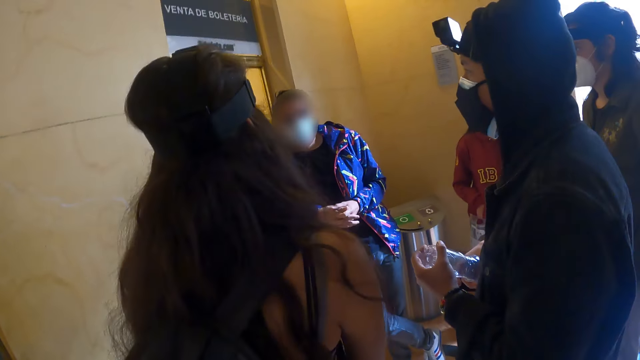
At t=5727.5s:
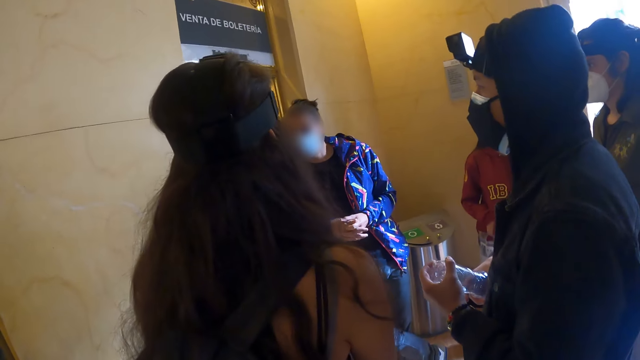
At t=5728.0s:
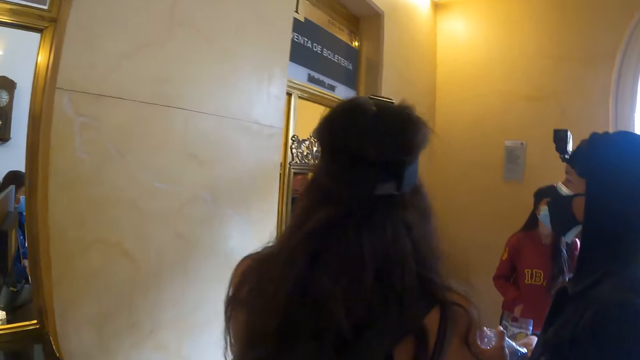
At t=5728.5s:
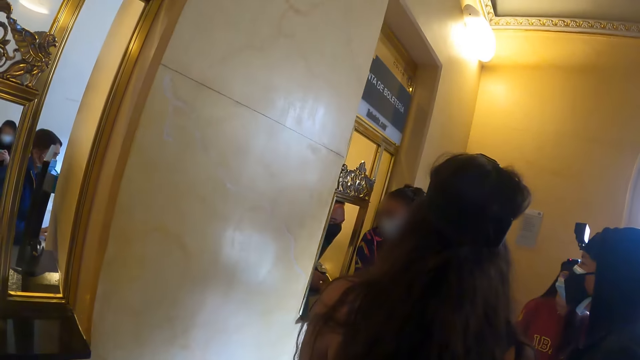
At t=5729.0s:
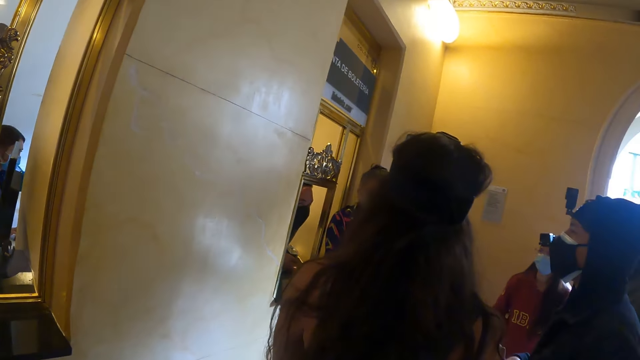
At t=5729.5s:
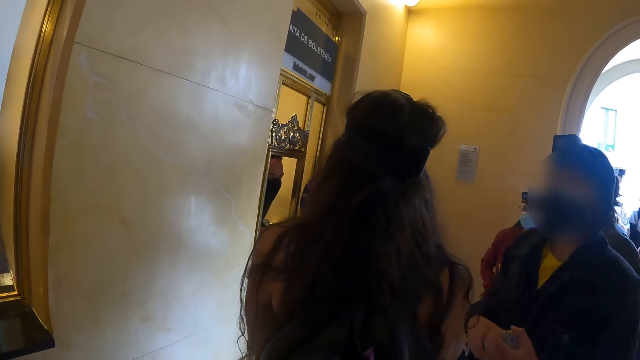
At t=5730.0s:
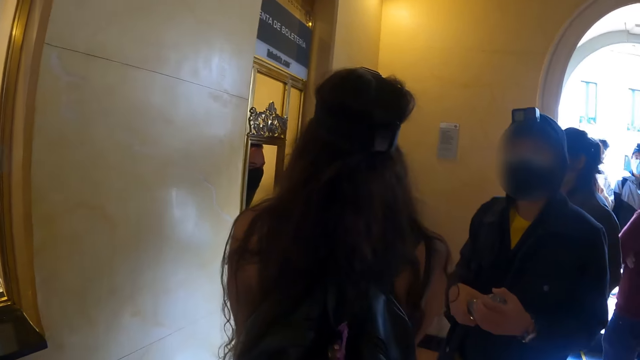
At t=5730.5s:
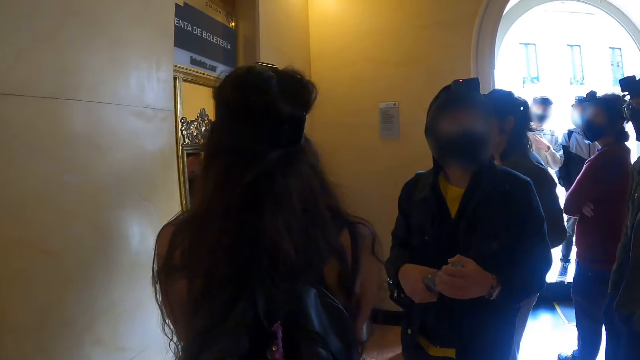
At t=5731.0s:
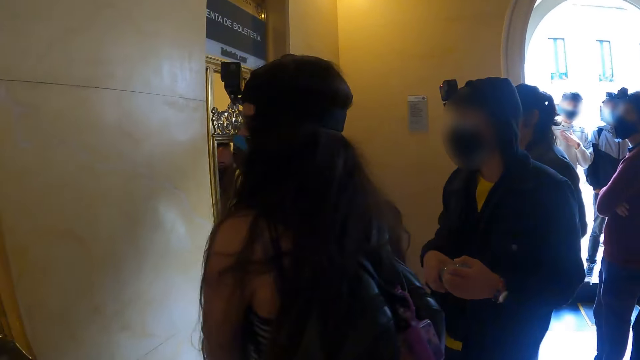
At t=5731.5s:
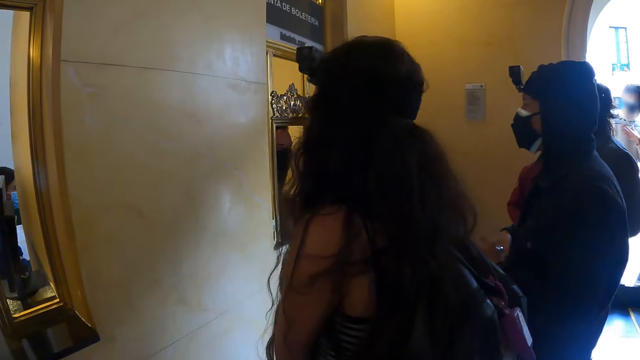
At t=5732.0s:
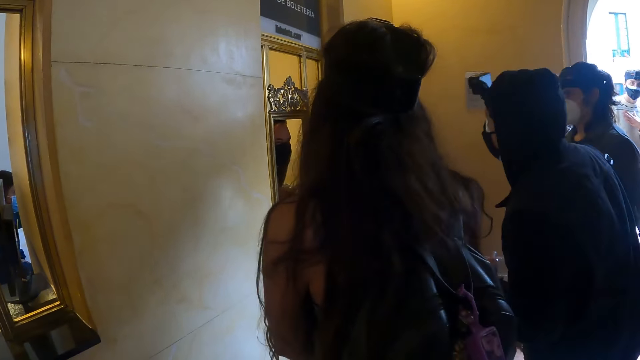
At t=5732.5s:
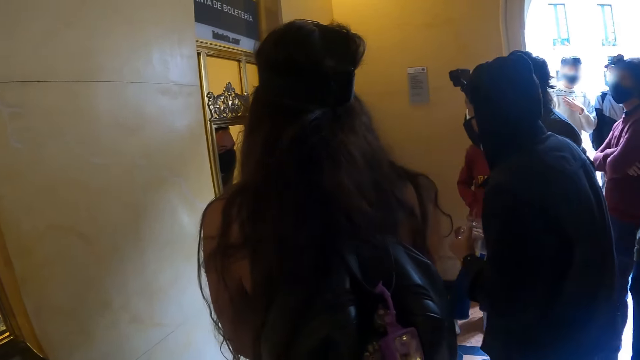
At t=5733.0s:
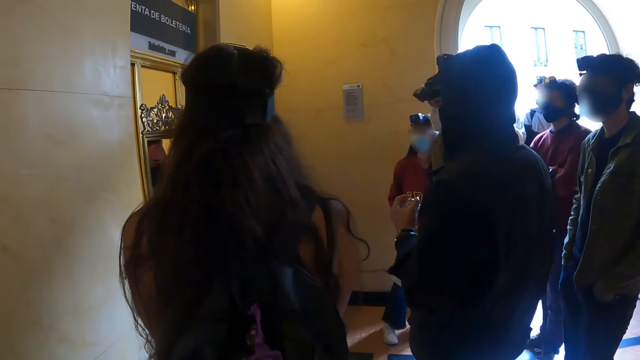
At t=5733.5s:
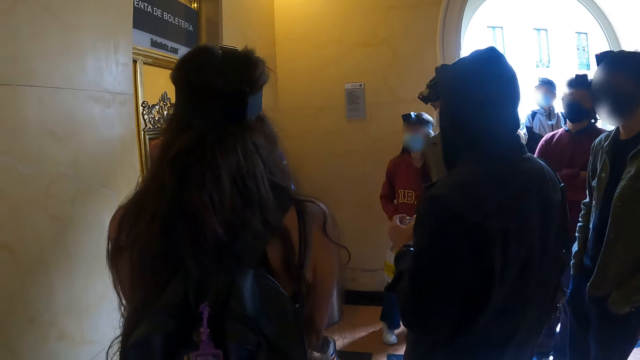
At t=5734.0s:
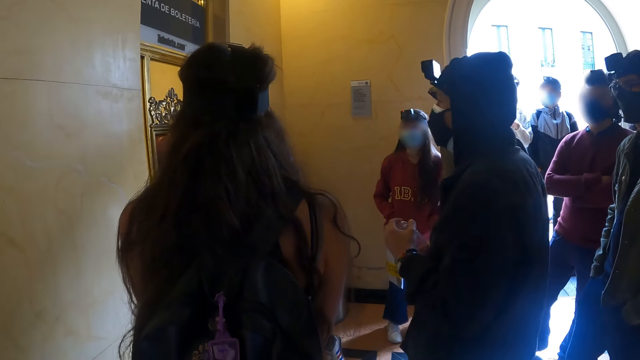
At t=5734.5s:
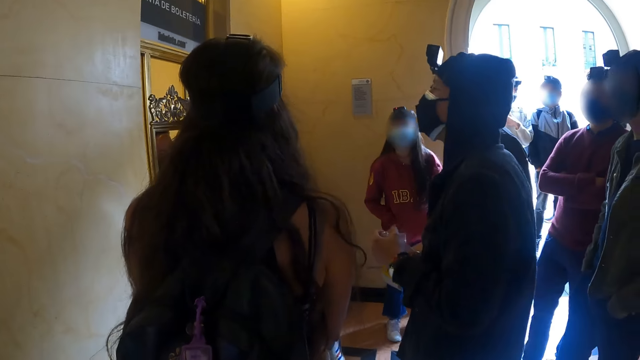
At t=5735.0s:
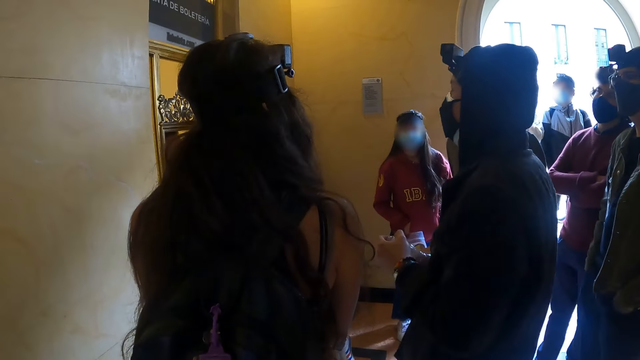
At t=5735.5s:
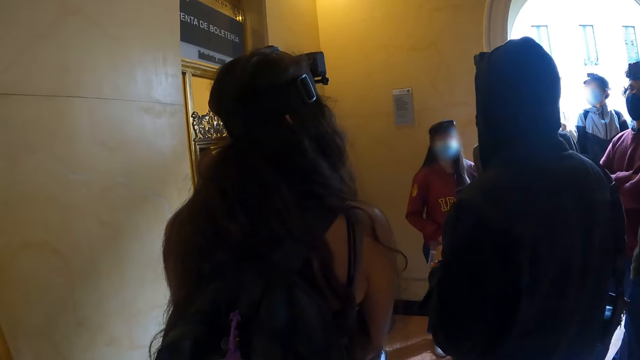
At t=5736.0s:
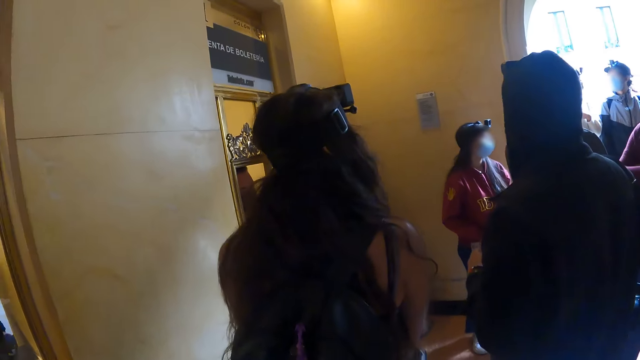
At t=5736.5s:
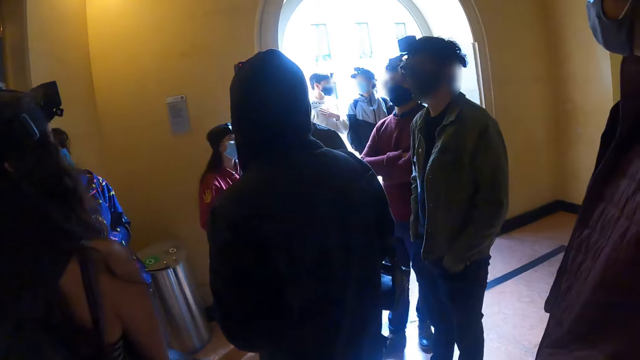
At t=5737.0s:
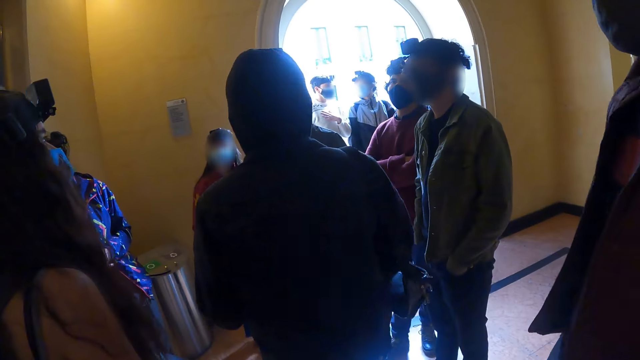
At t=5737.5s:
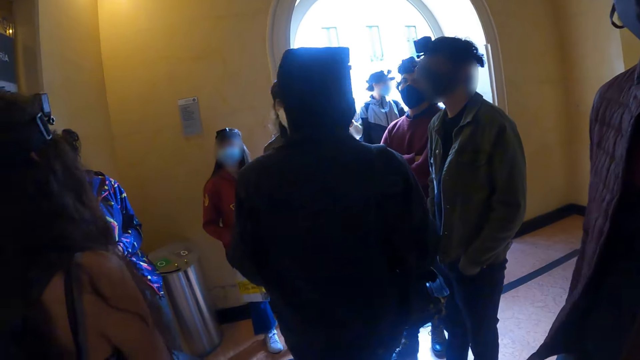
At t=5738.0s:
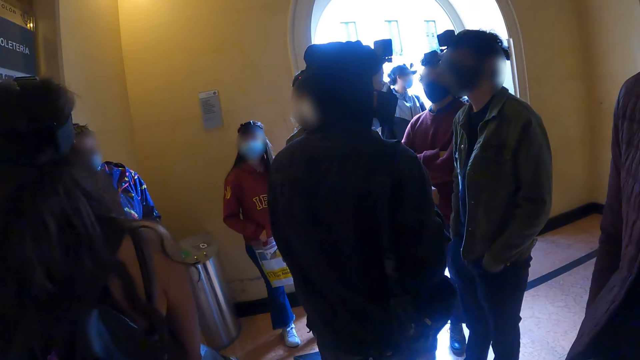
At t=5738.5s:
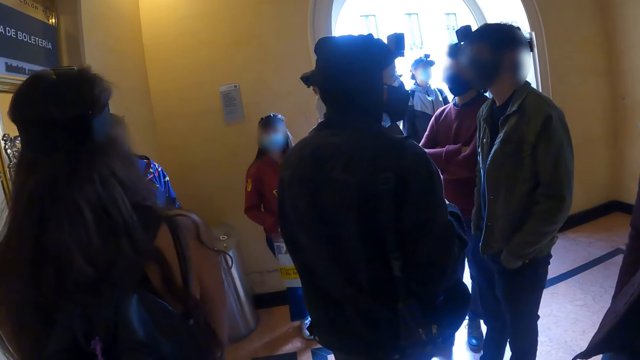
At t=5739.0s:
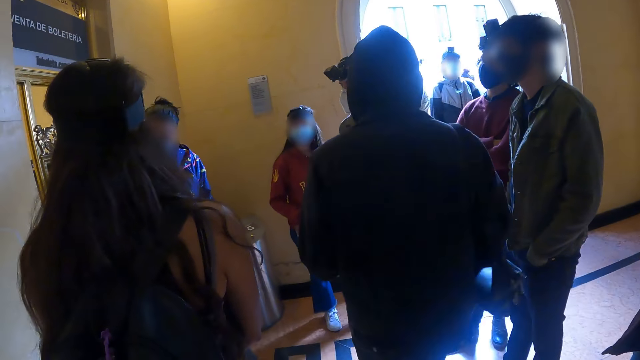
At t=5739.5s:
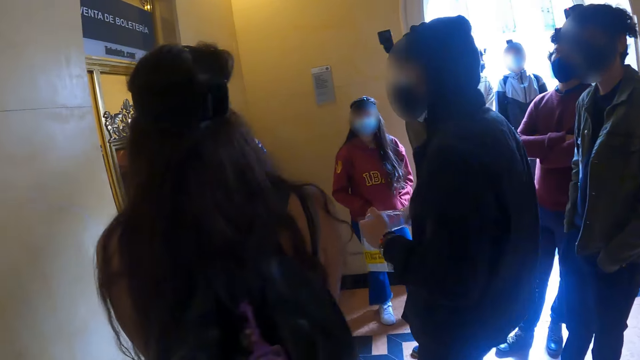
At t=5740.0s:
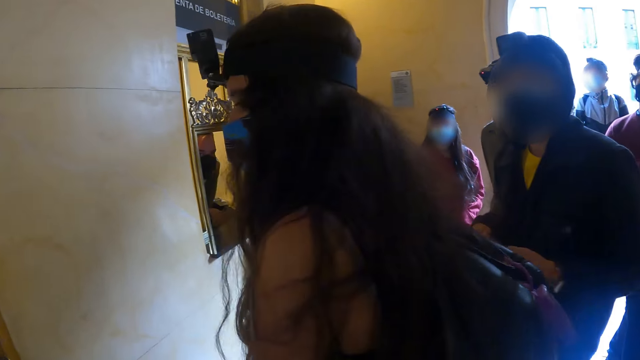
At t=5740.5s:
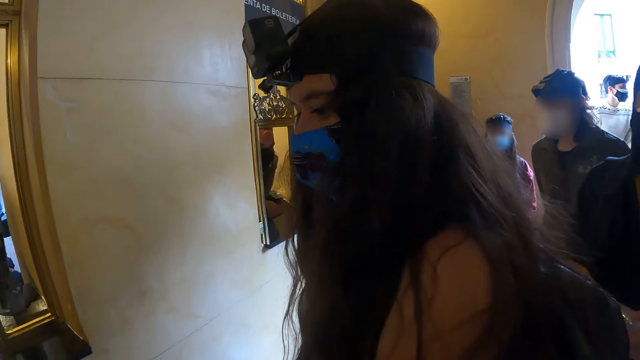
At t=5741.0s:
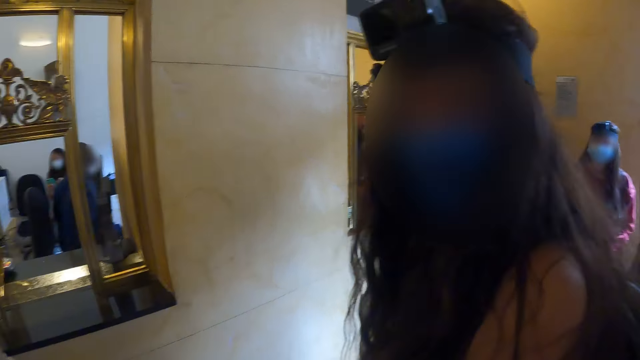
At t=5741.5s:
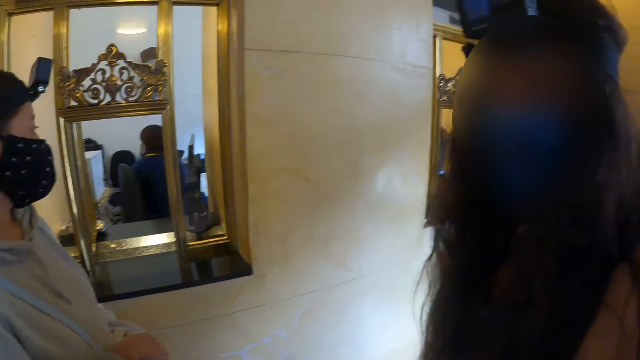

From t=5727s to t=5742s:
The camera wearer looks around. A person stares at the room. The person moves the head. Another person stares at the camera wearer.

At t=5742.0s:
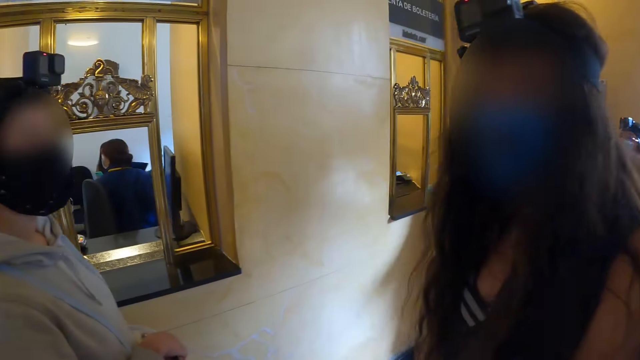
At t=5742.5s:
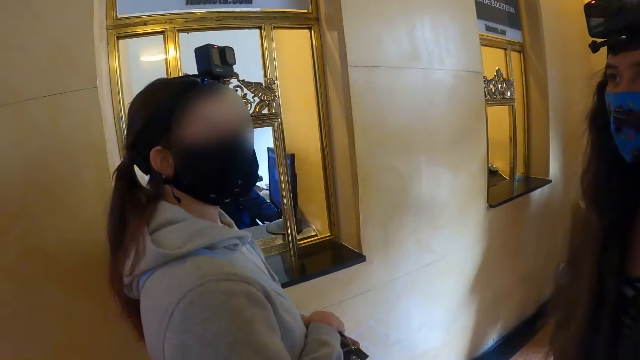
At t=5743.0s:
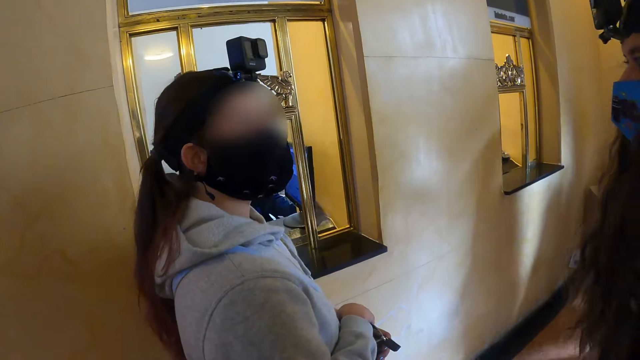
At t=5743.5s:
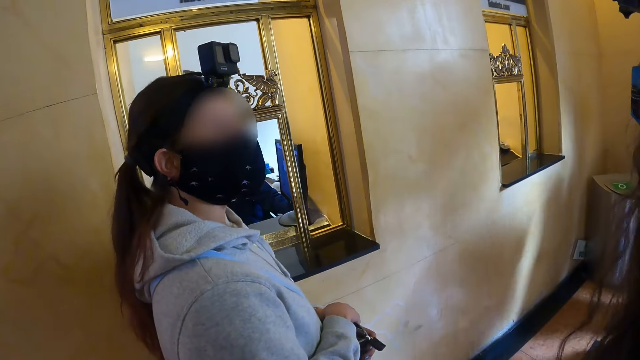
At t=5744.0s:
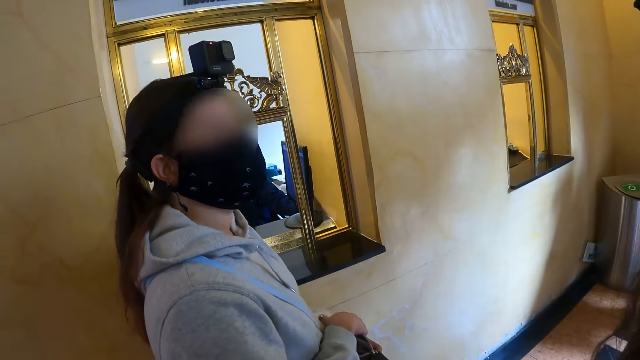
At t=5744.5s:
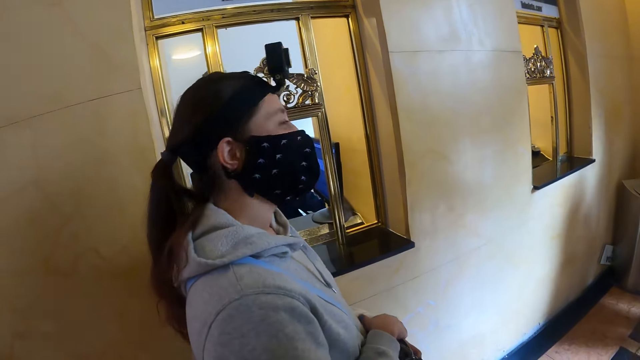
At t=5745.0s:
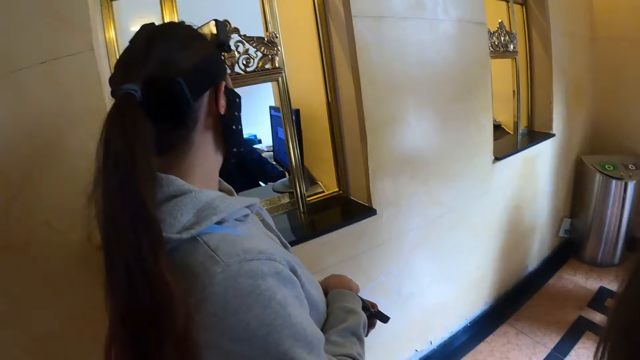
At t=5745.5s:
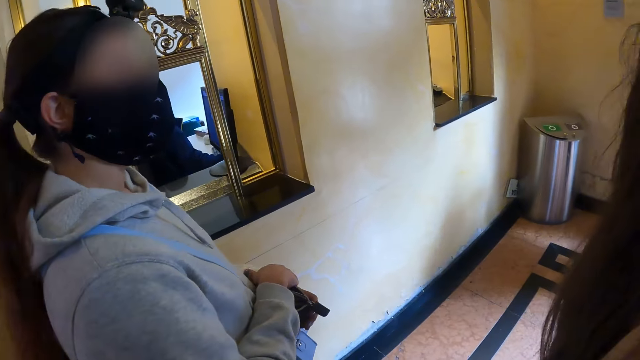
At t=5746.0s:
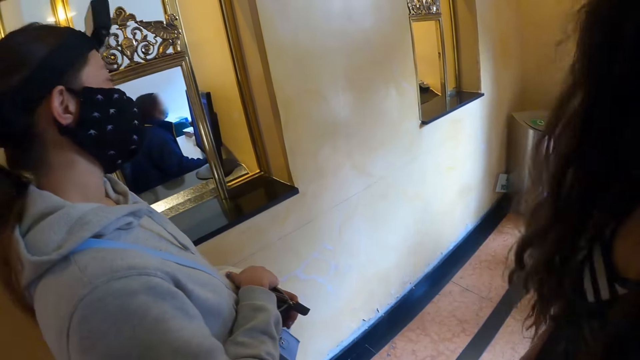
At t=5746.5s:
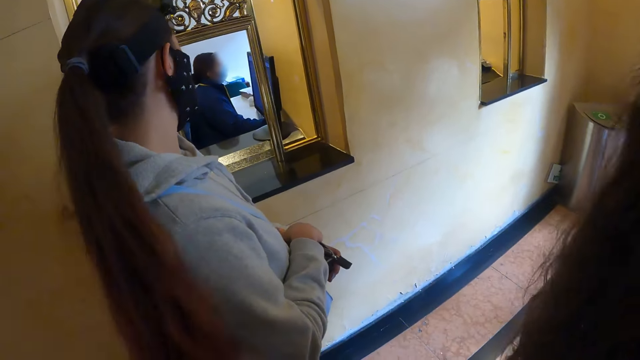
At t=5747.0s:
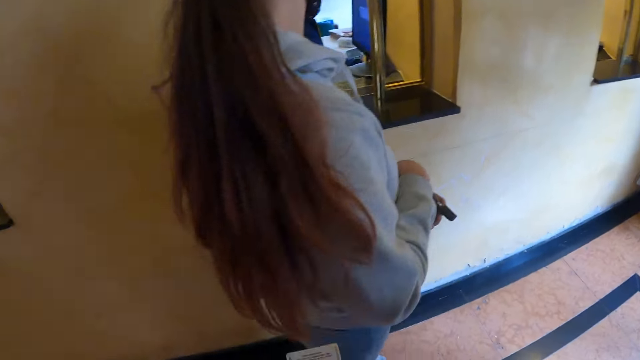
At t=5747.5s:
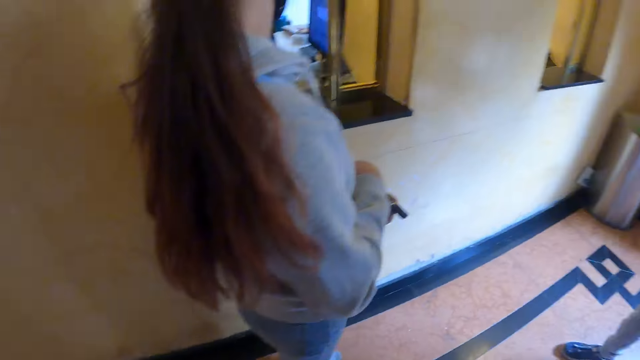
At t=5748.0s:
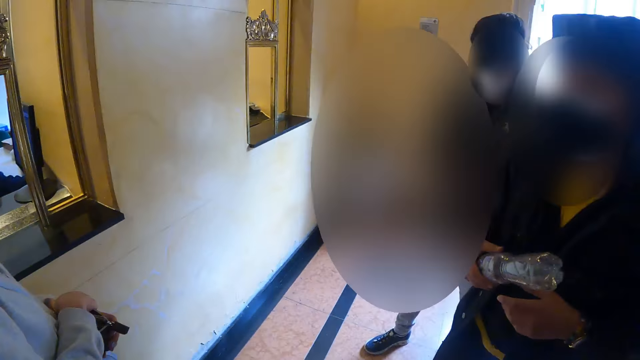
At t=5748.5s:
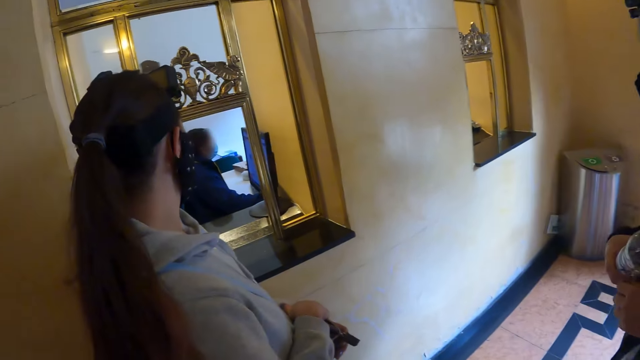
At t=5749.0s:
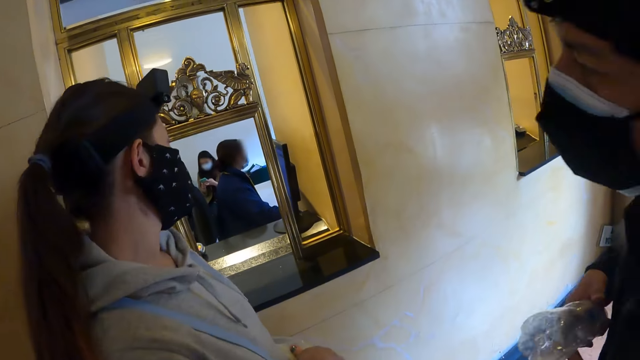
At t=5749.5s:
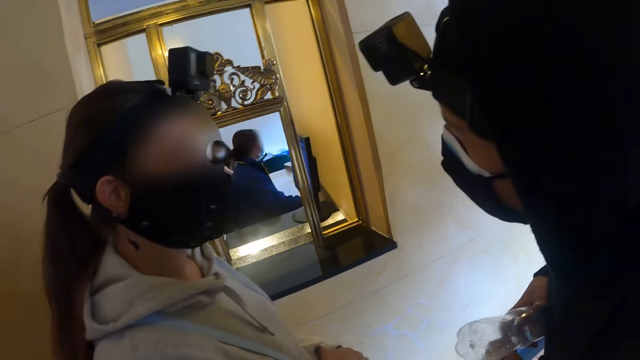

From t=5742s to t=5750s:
A person stares at the camera wearer.
